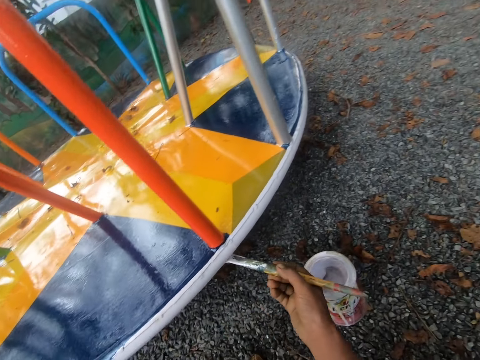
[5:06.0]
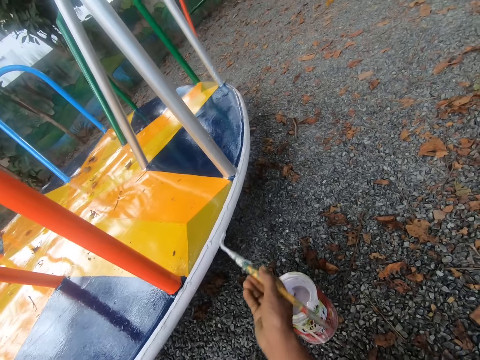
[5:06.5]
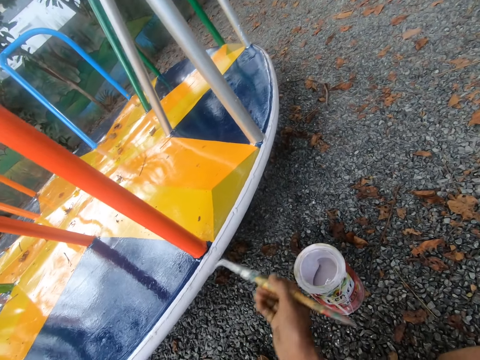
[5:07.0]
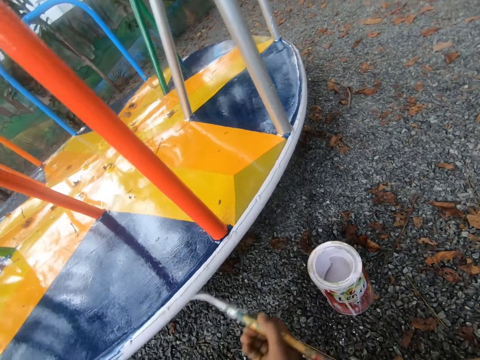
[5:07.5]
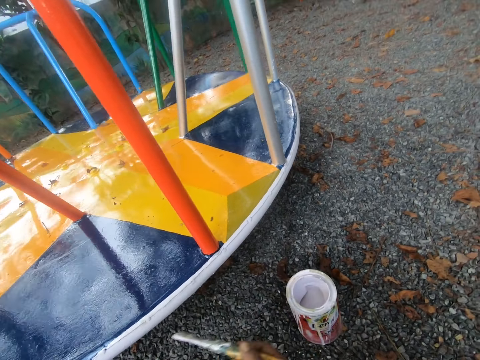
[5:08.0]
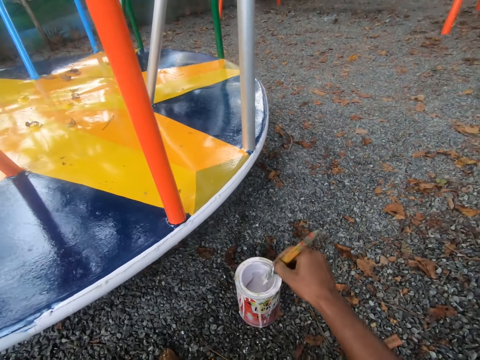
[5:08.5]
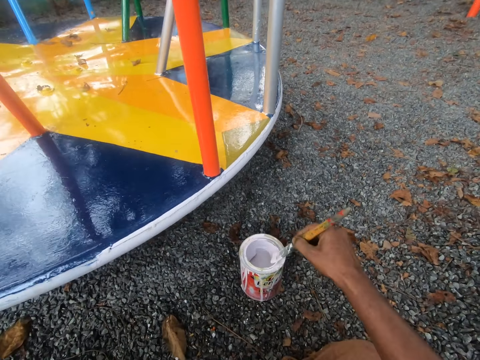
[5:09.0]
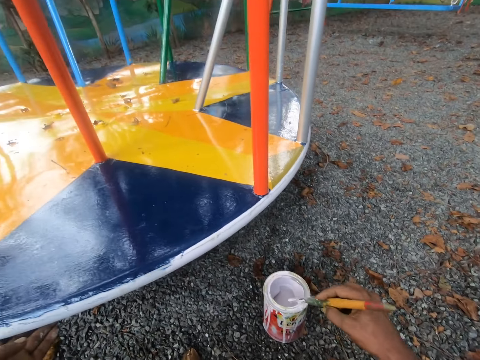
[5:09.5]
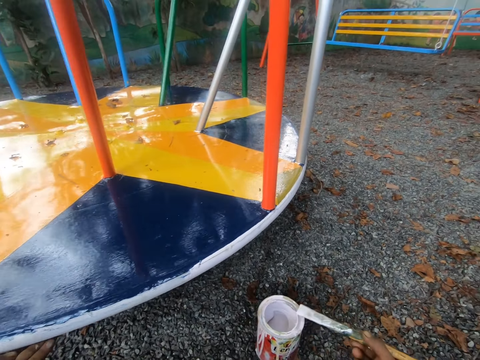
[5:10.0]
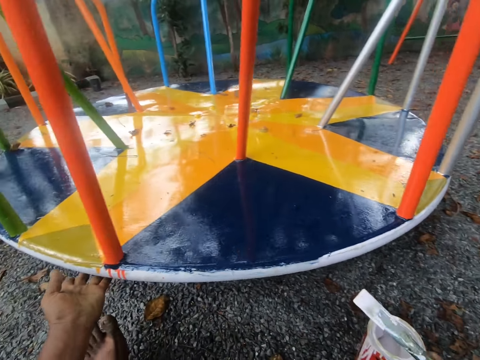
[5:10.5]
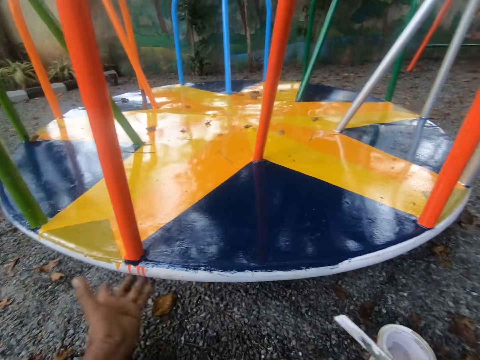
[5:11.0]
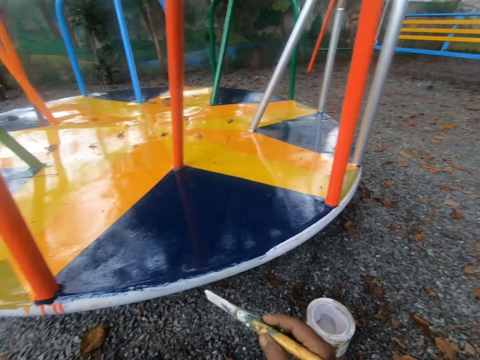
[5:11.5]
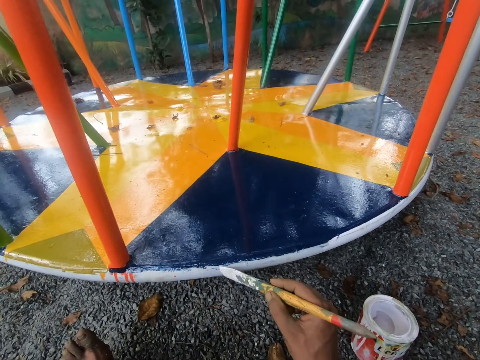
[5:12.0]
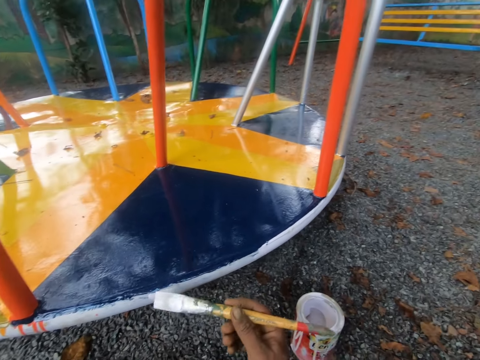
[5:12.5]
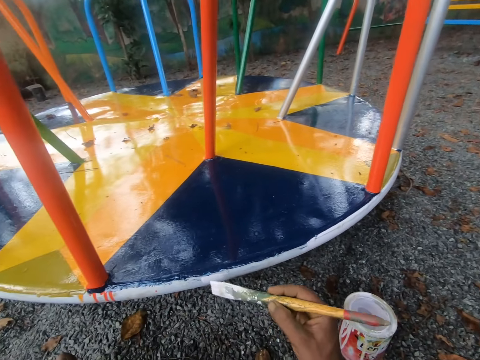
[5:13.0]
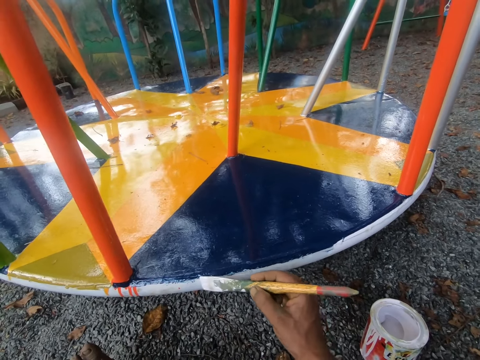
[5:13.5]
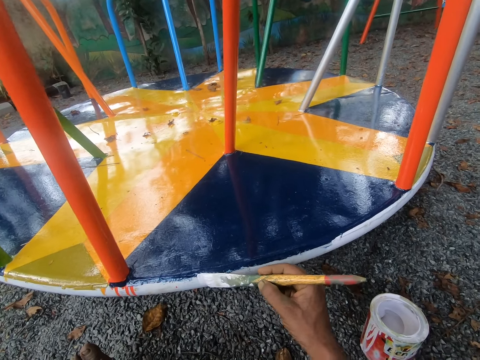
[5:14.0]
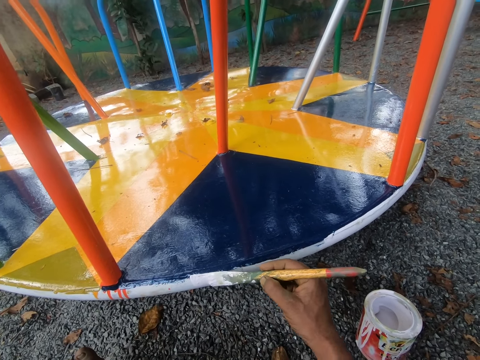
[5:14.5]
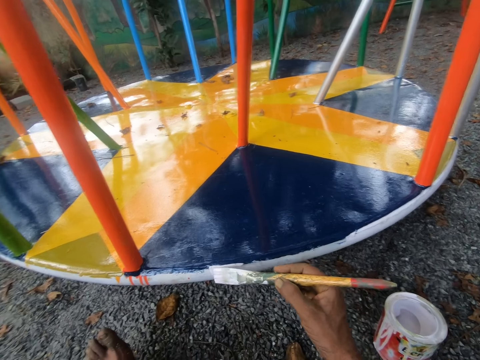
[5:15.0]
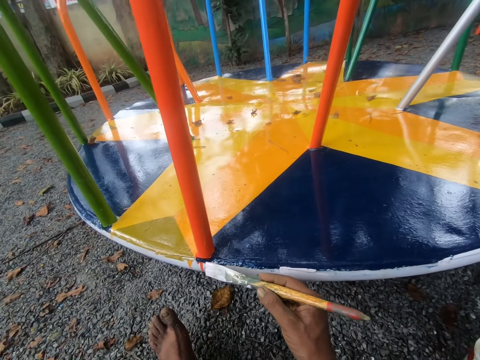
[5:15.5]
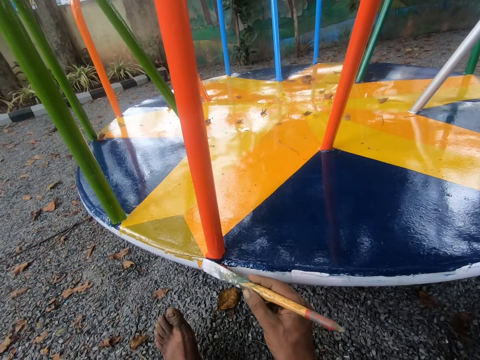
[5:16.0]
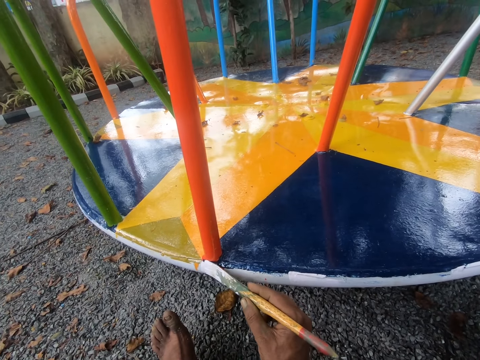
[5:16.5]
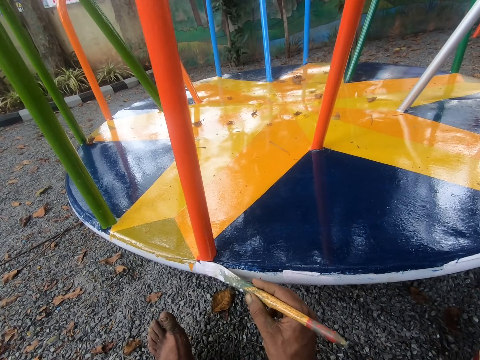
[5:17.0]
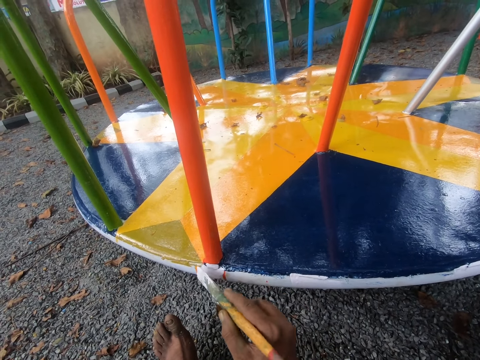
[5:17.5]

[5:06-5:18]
The camera wearer dips the paint brush in his right hand into the paint container on the floor. He wipes the paint brush on the rim of the paint container on the floor. He touches the swing with his left hand. He paints the swing with the paint brush in his right hand.

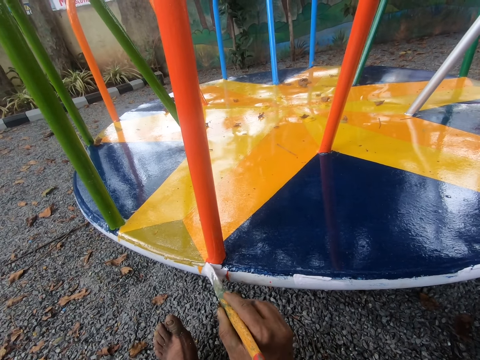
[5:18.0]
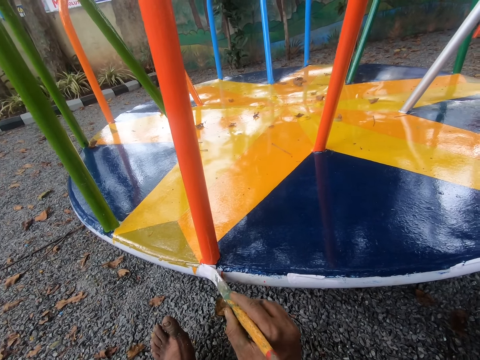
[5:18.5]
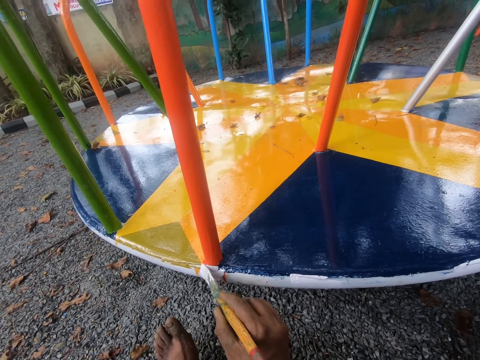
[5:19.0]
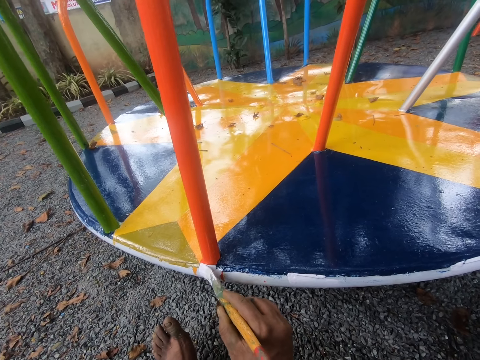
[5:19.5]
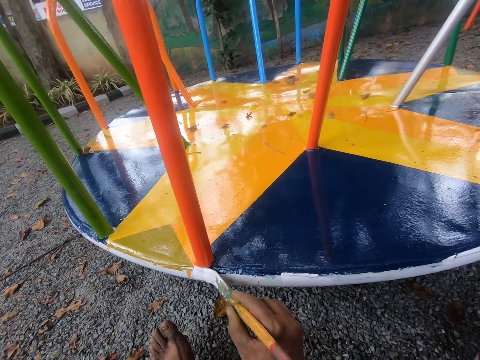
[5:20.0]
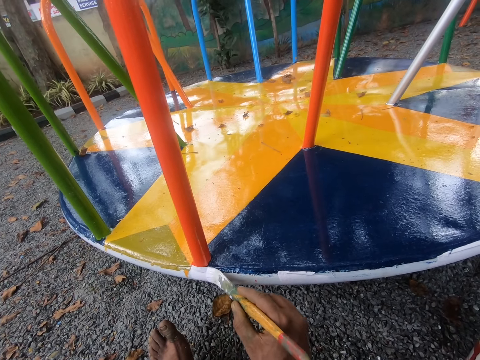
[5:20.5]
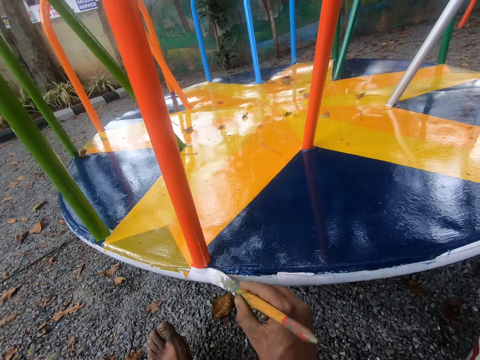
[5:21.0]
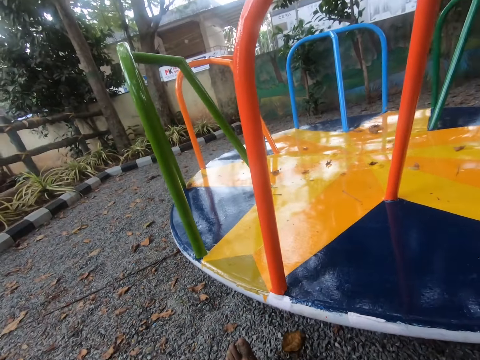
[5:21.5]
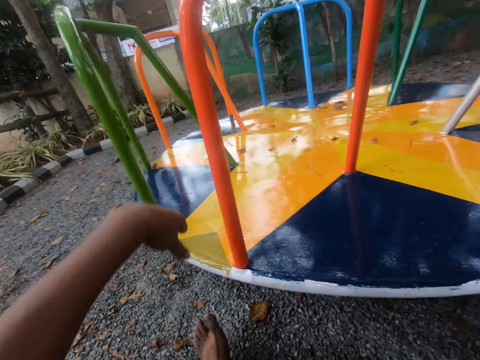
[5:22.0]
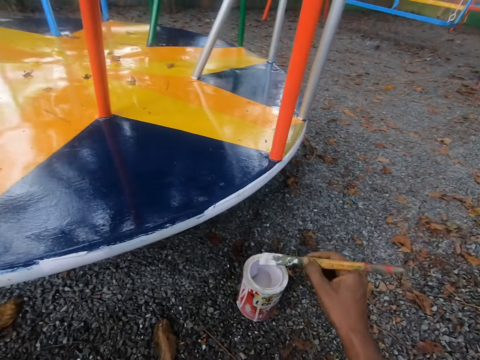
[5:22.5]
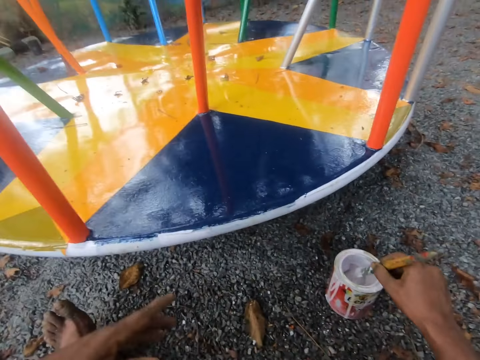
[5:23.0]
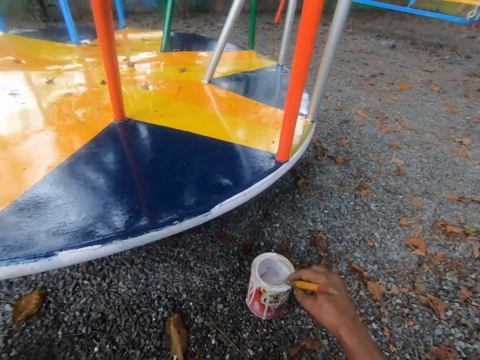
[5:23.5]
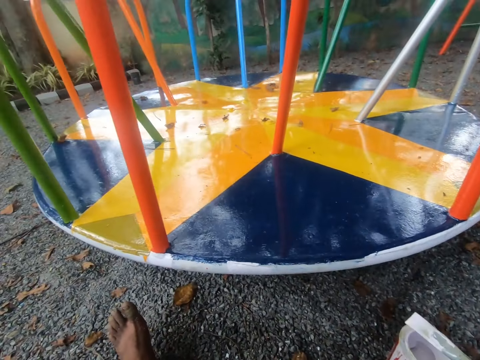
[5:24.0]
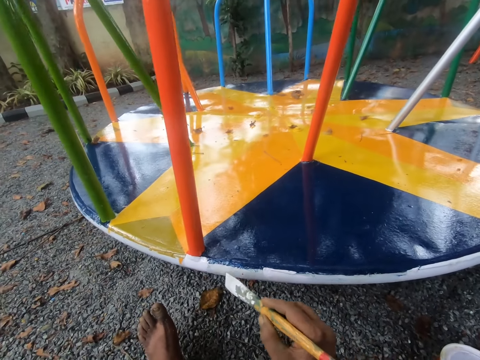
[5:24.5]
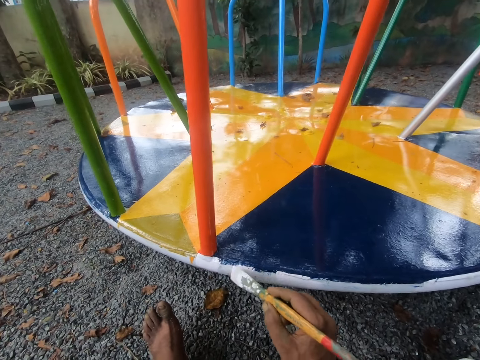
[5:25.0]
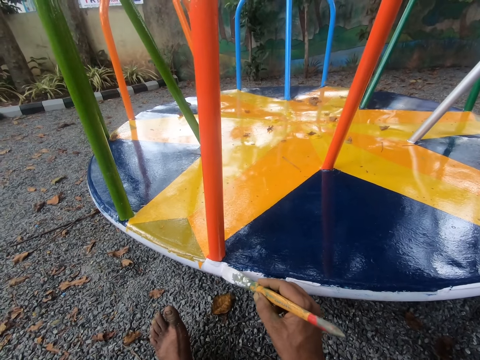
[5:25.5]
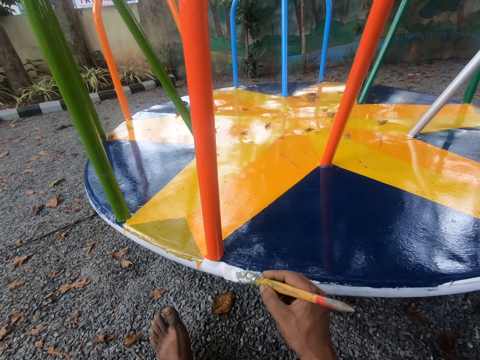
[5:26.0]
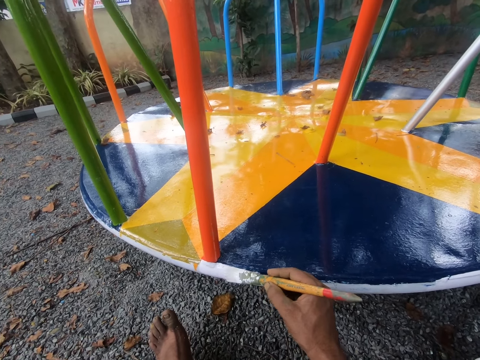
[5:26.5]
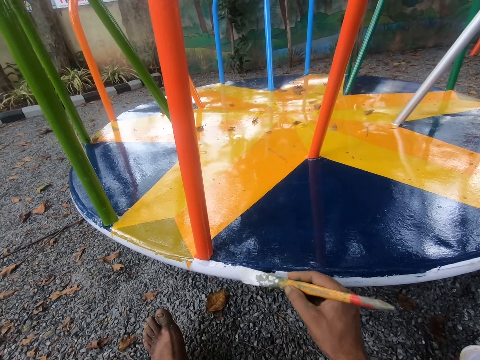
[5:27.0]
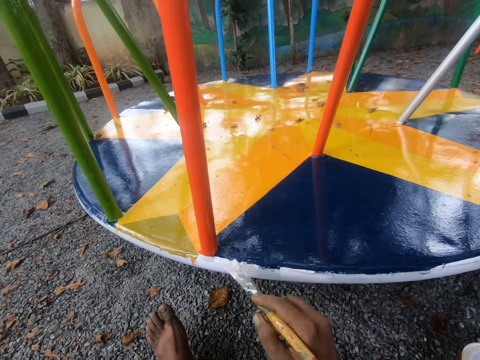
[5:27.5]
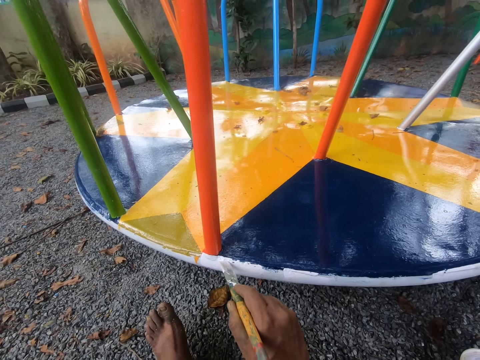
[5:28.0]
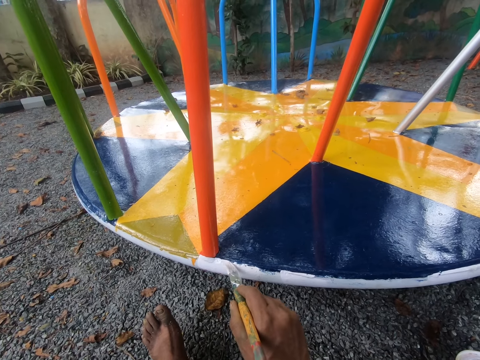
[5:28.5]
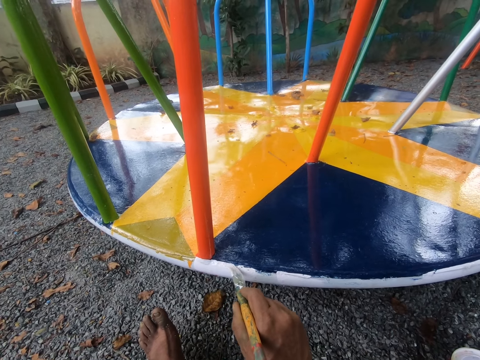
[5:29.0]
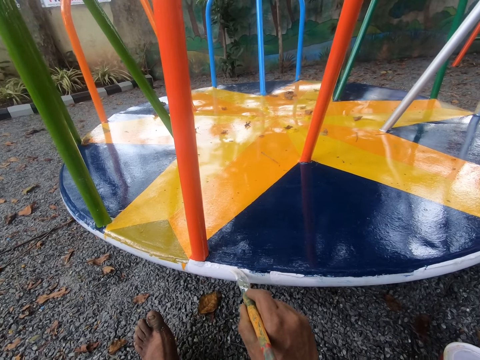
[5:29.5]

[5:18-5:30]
The camera wearer moves his hand. He dips the paint brush in his right hand into the paint container on the floor. He wipes the paint brush on the rim of the paint container on the floor. He paints the swing with the paint brush in his right hand.

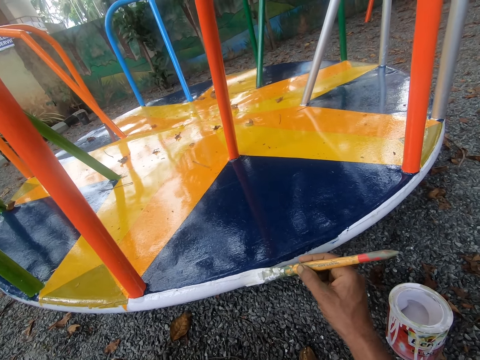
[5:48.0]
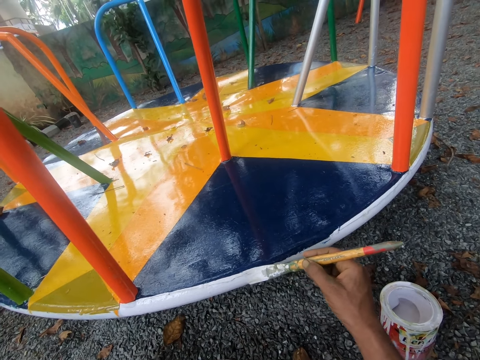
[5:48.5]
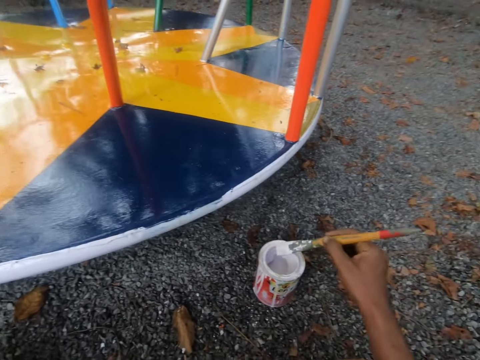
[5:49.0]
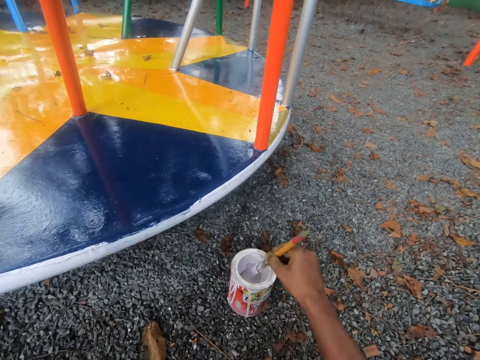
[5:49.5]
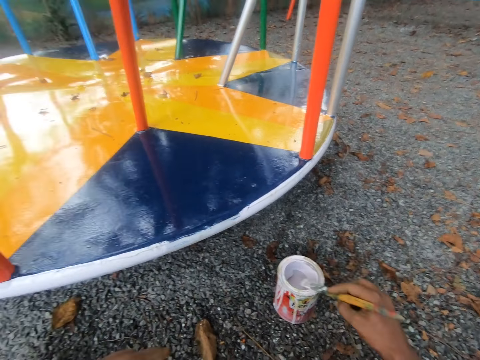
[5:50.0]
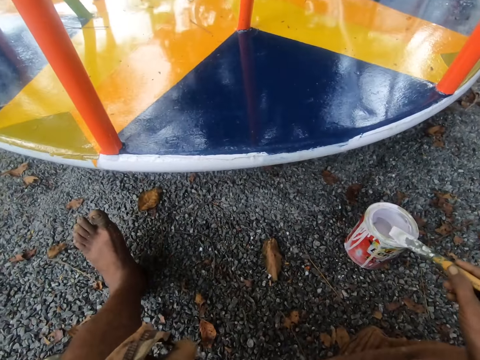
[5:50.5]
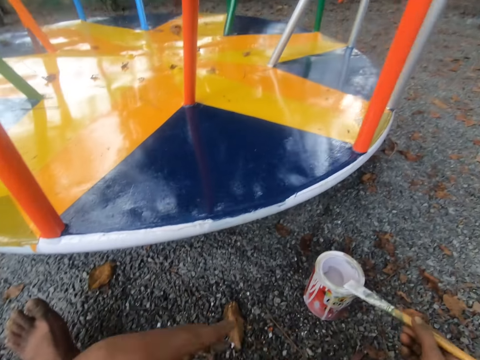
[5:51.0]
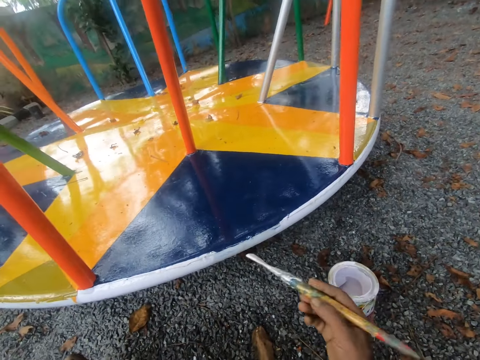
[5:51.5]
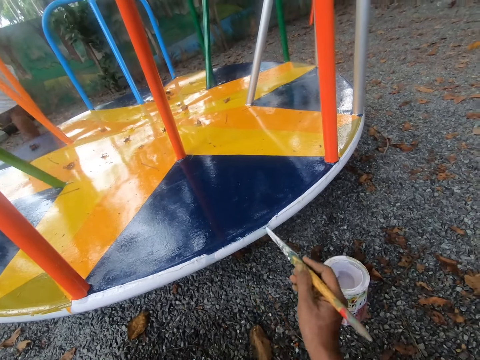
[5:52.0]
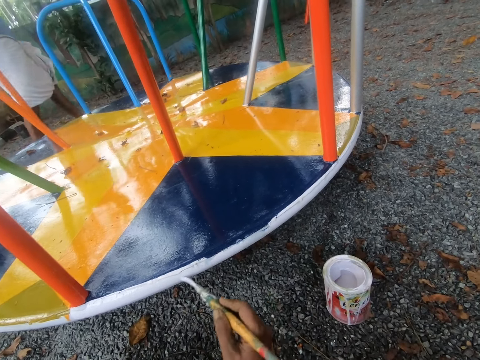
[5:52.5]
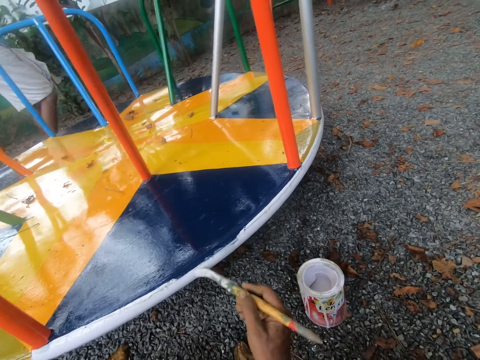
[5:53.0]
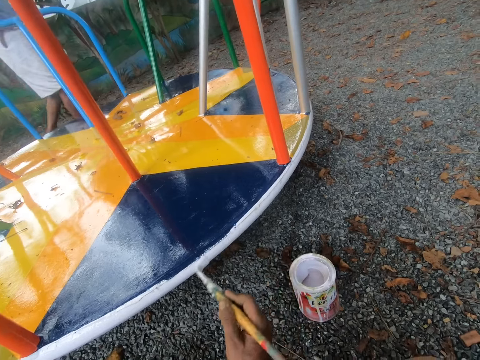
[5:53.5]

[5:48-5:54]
The camera wearer dips the paint brush in his right hand into the paint container on the floor. He wipes the paint brush on the rim of the paint container on the floor. He paints the swing with the paint brush in his right hand. A man walks around the compound. The camera wearer paints the swing.
